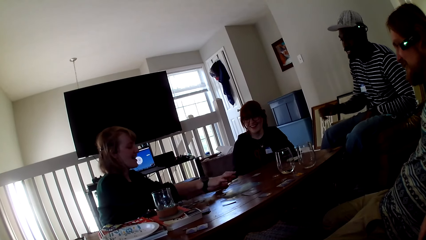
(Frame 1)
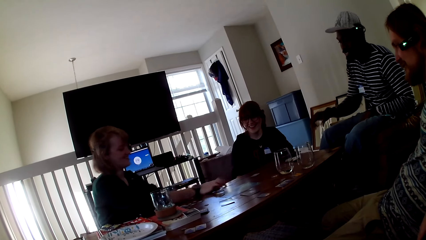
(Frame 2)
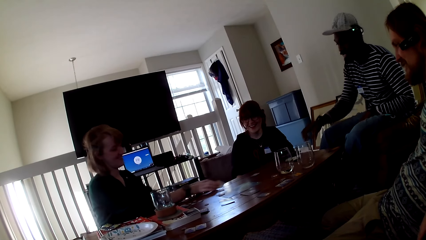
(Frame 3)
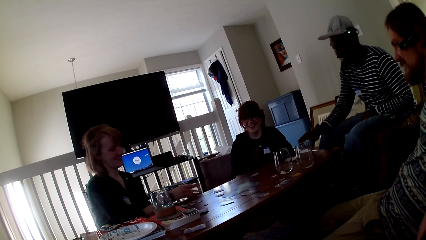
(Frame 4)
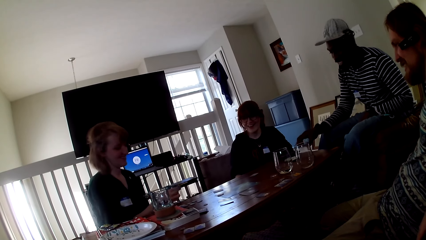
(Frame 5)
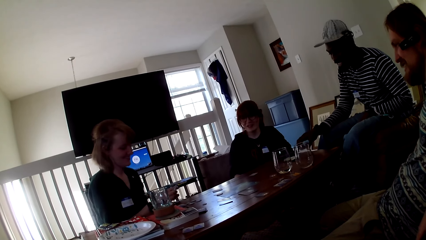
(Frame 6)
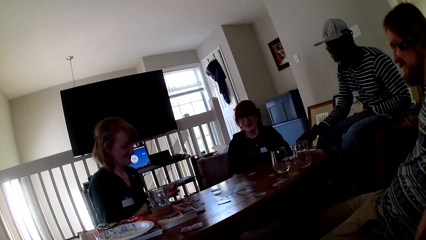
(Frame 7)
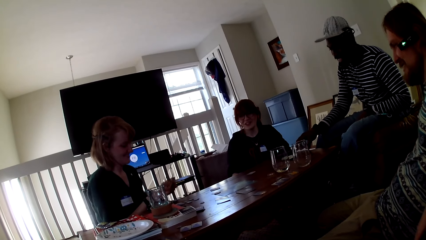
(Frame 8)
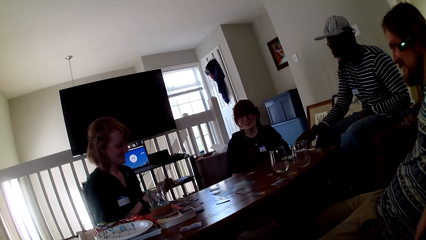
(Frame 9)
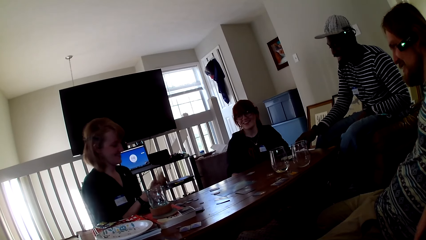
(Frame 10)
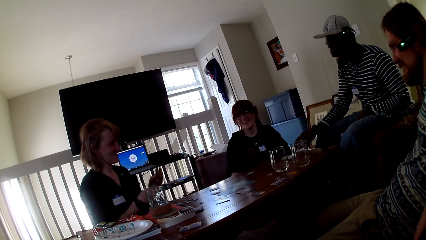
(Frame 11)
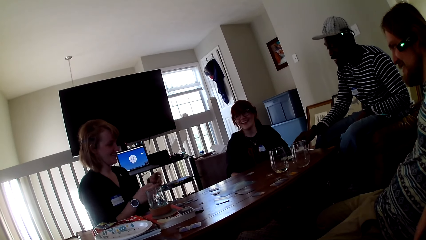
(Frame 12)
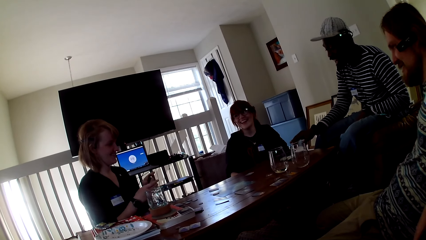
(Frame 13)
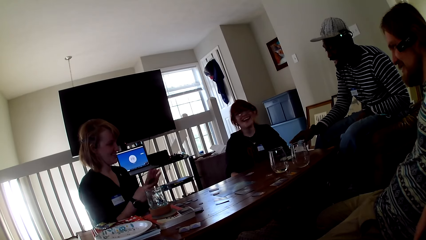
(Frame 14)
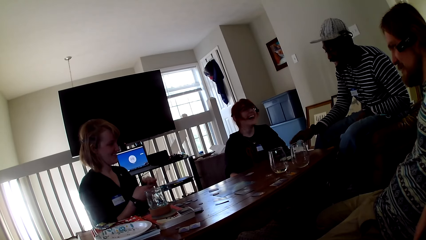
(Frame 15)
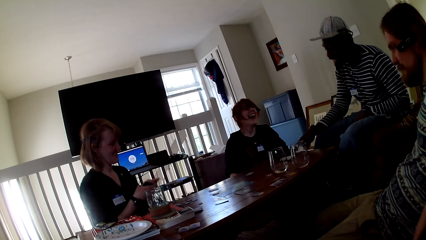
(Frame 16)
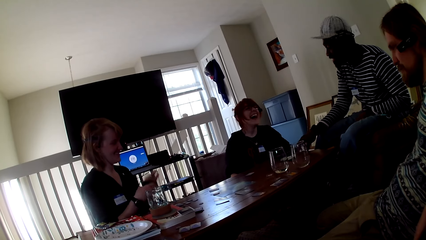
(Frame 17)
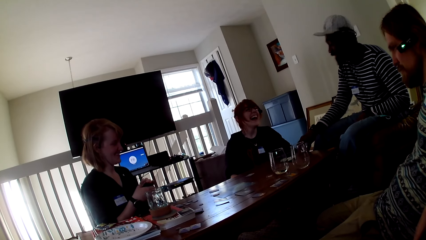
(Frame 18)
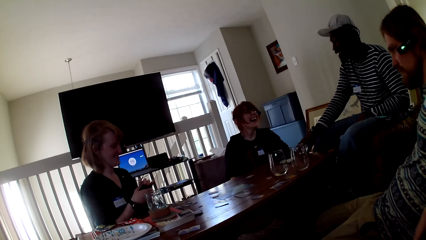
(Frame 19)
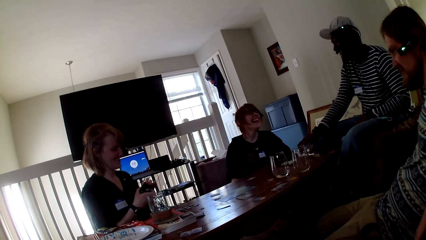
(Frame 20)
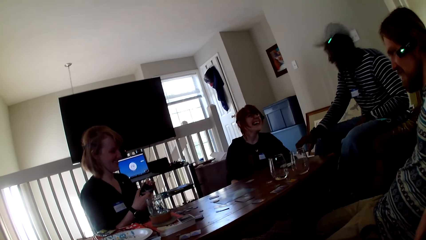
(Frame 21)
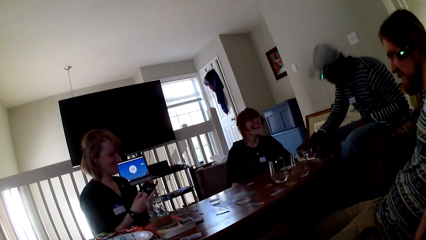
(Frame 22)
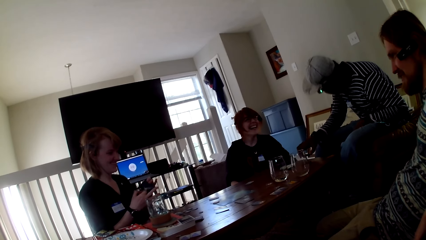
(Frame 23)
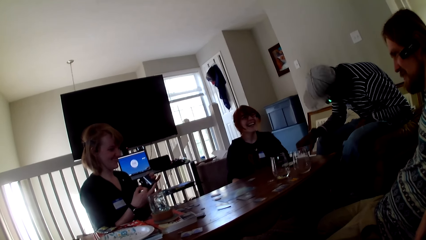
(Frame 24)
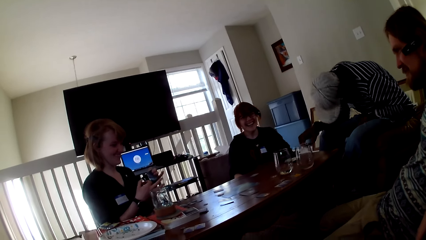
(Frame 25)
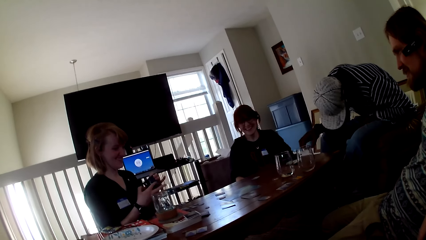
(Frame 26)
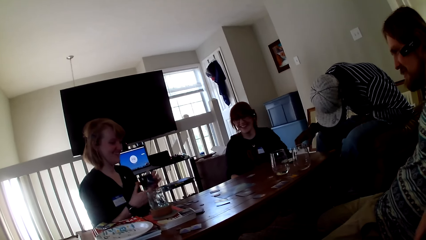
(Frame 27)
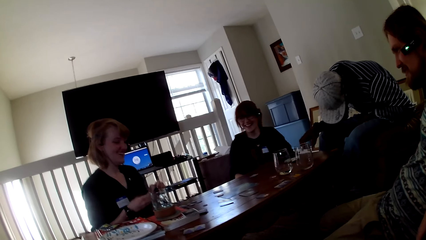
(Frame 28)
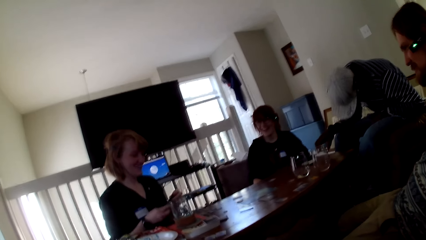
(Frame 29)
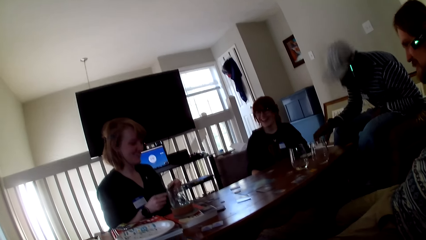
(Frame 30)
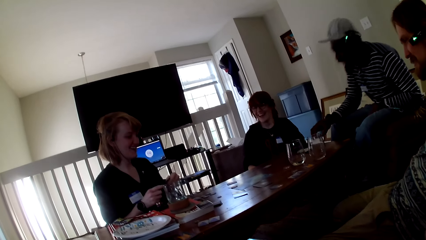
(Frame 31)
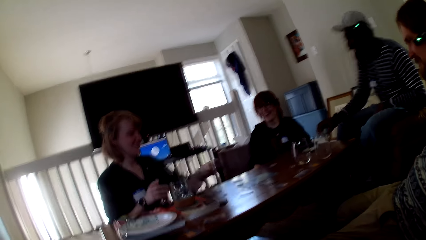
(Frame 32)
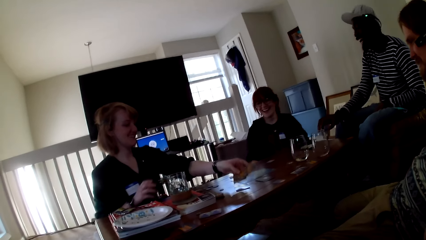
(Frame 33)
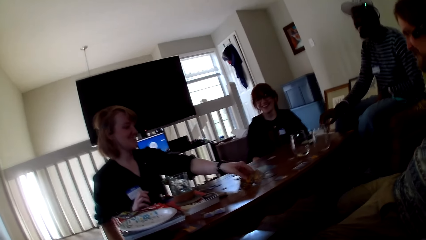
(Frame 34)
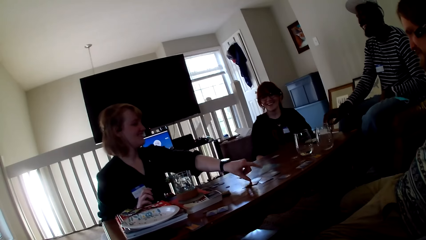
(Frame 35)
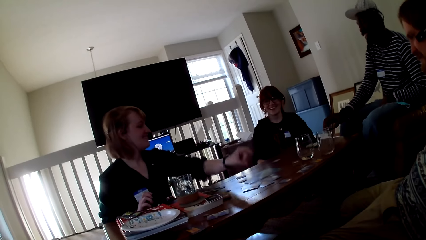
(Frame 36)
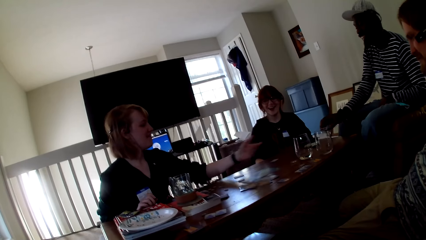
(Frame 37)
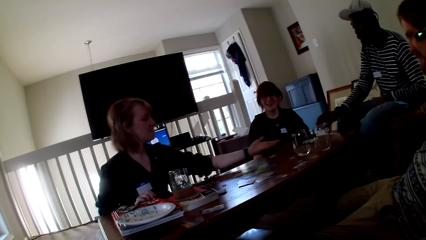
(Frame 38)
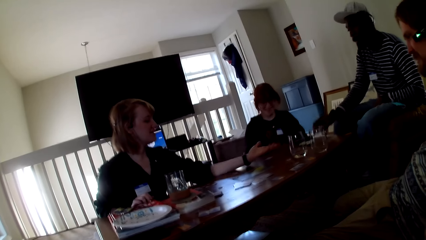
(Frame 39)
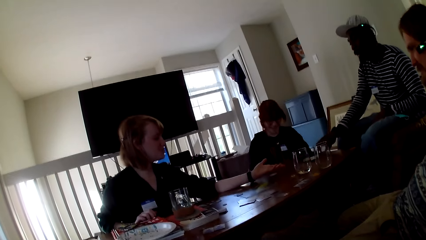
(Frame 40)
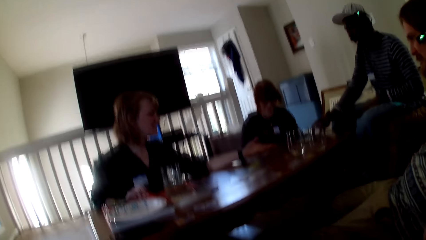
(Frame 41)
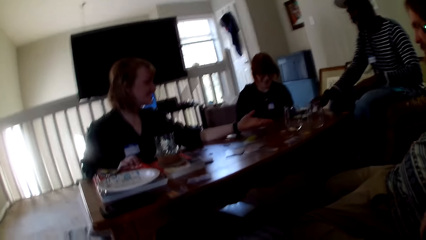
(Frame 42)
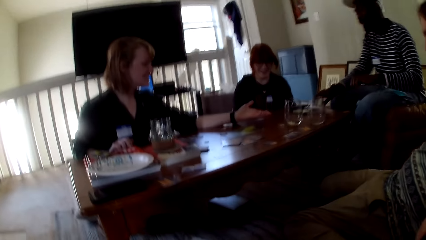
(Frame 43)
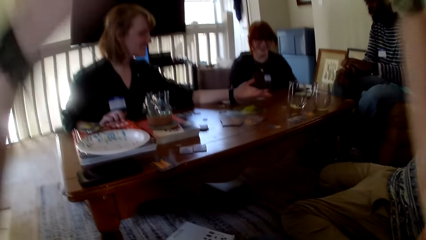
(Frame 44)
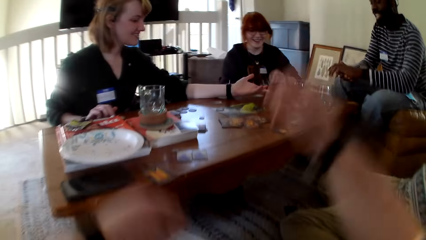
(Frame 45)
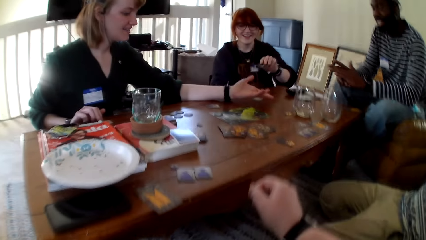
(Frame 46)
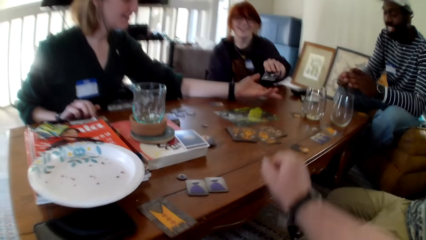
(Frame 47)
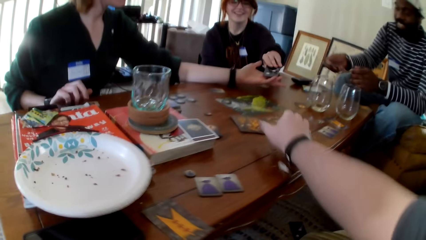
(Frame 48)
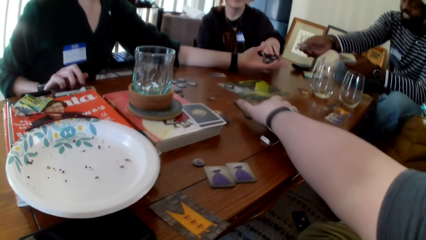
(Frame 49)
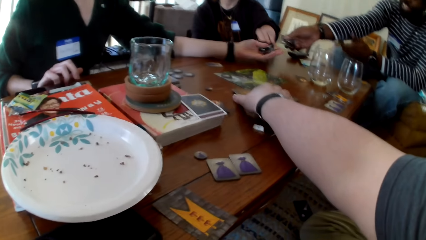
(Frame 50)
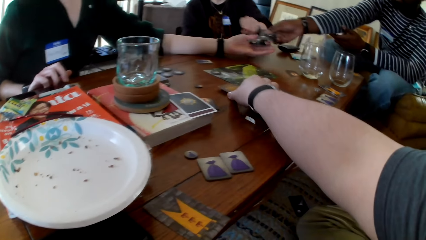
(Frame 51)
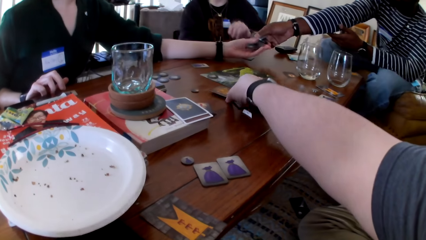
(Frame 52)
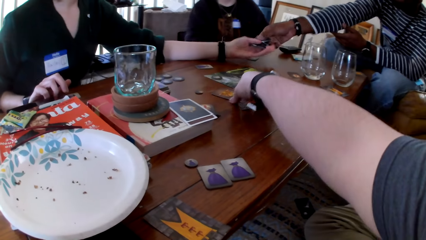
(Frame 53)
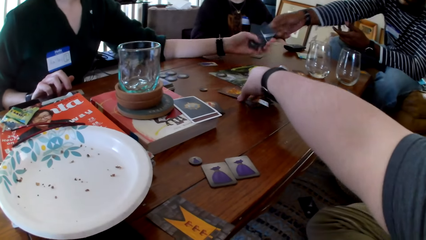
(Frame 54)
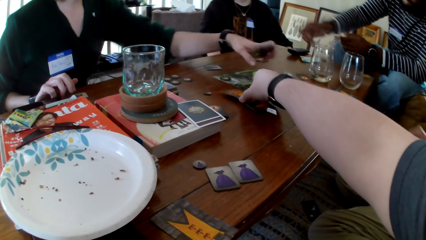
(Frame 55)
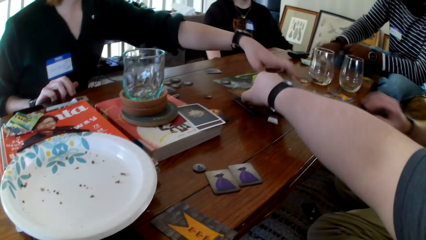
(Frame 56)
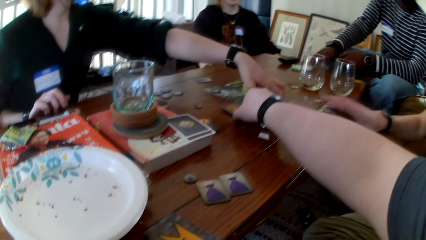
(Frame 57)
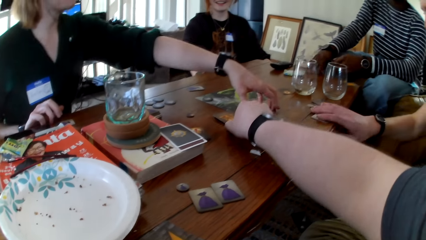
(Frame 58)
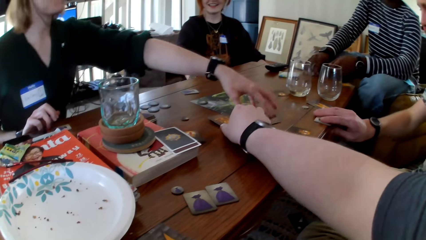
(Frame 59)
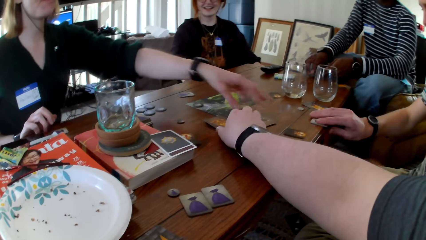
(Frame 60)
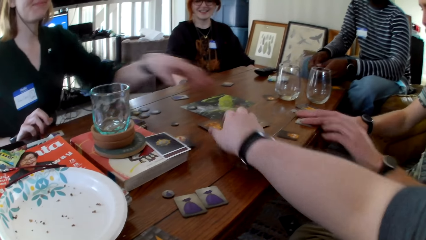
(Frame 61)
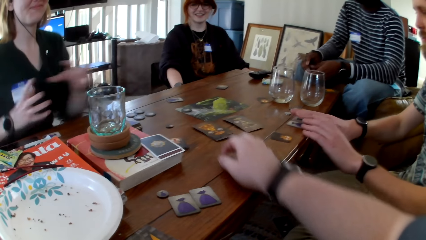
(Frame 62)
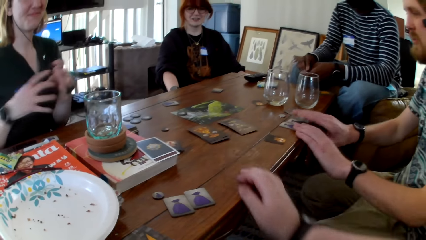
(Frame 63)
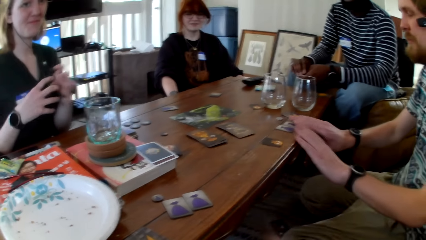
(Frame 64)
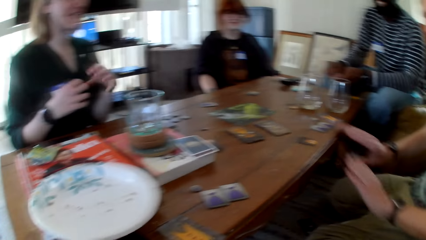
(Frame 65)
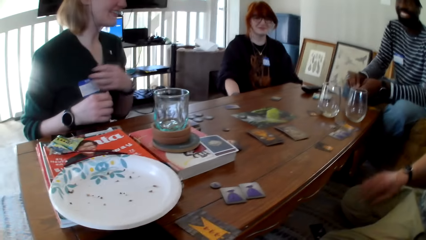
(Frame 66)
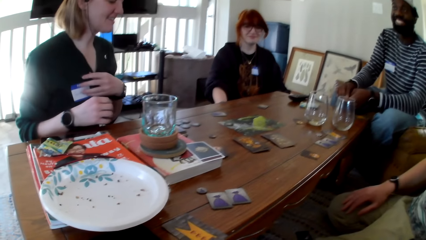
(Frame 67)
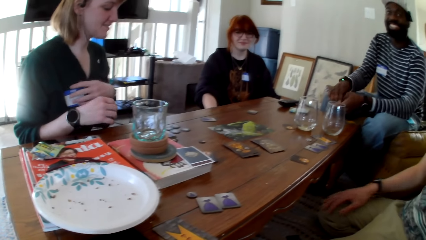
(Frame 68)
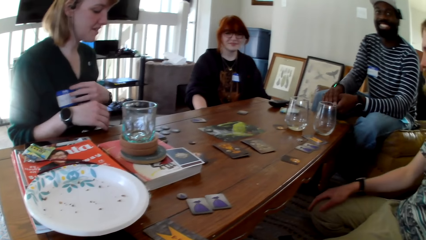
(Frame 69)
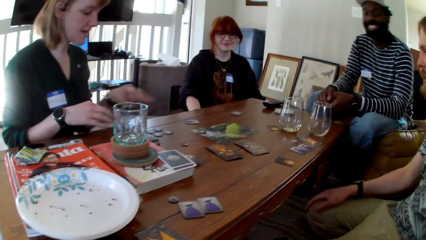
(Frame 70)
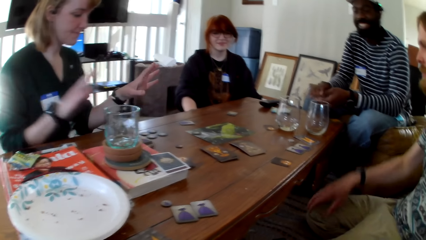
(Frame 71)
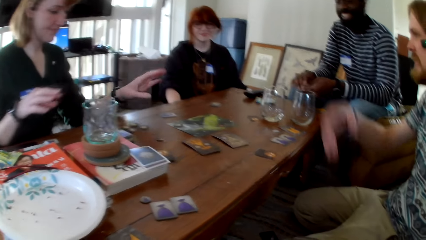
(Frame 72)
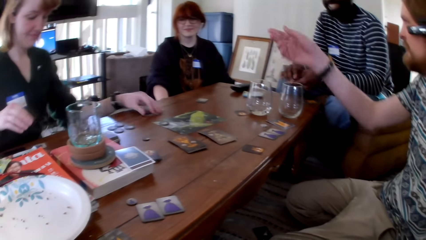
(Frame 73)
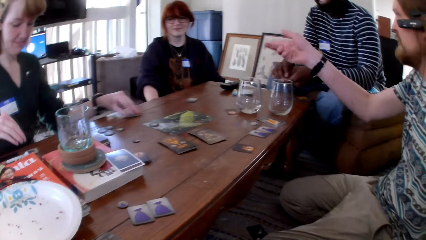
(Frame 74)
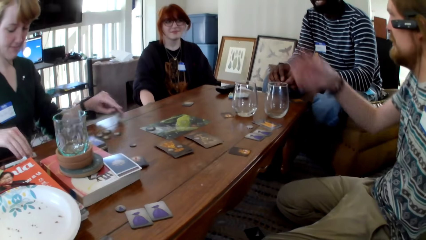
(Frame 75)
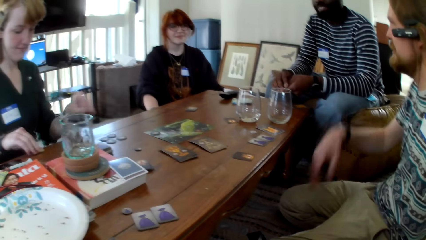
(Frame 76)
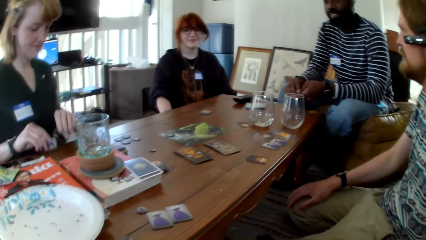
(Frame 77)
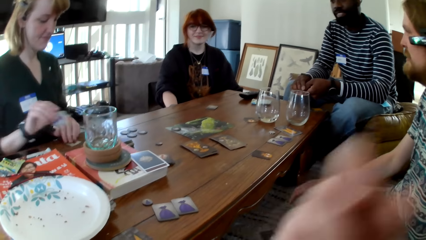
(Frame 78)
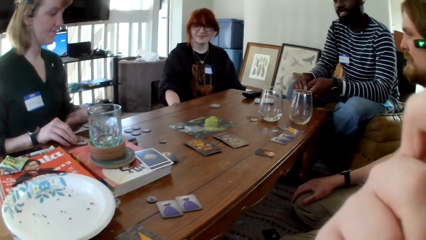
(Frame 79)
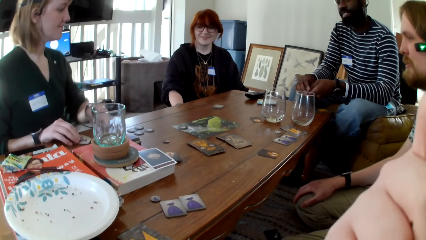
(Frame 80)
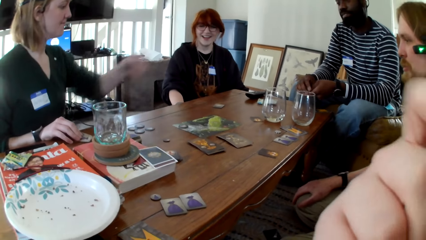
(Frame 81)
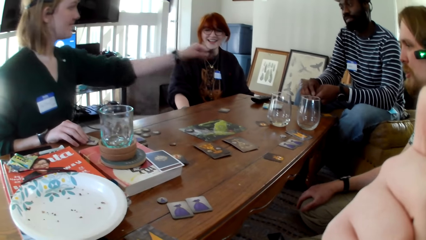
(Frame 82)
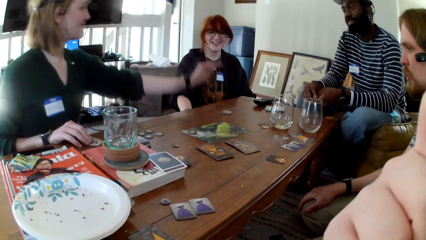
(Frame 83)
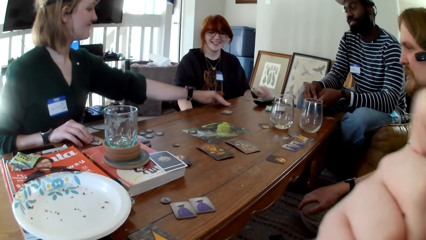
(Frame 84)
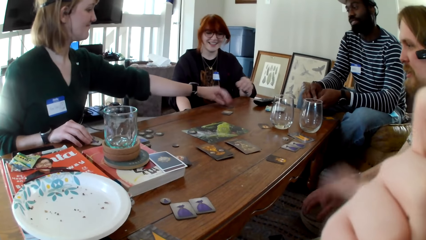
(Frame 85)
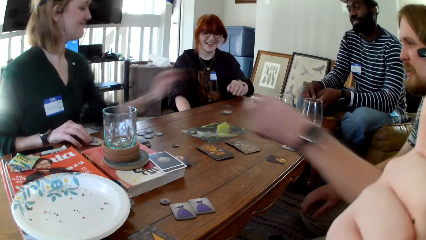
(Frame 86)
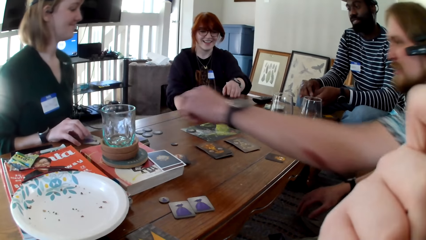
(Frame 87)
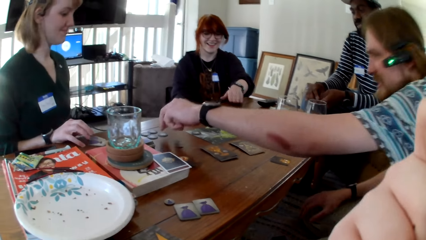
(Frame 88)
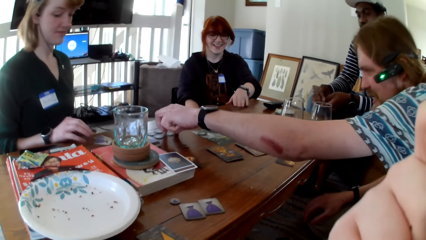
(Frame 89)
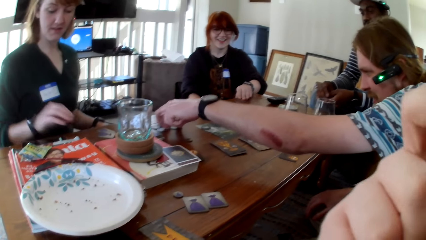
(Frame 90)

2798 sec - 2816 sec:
A woman displays cards on the table. The woman, another woman, a man and another man converse. The first woman moves the cards in her hands. The first woman puts the cards on the table. The woman, the other woman, the man and the other man converse. The other woman and the first man put a card on the first woman's hand. The camera wearer picks up a card on the table. The first woman puts the cards on the table. The first woman places the cards on the table. She puts a chip on the table. She places the cards on the table again.
